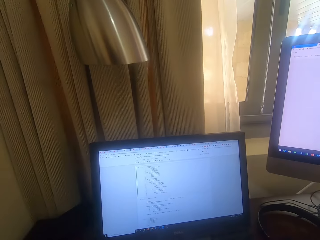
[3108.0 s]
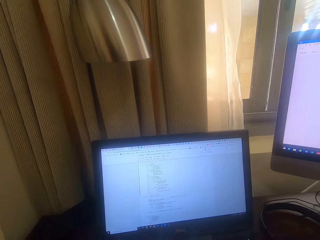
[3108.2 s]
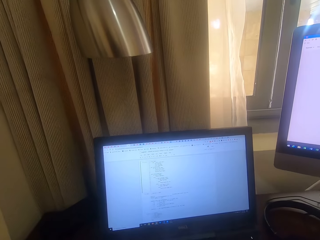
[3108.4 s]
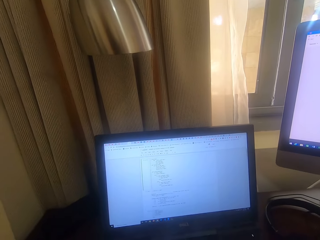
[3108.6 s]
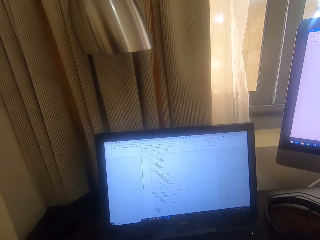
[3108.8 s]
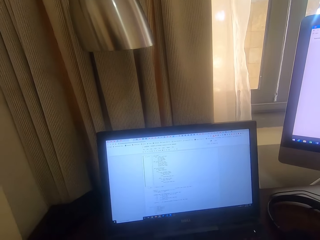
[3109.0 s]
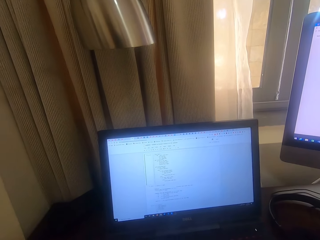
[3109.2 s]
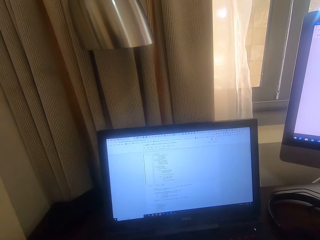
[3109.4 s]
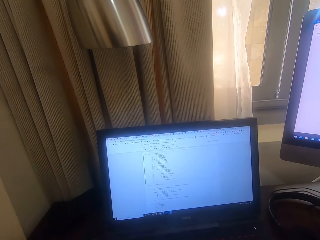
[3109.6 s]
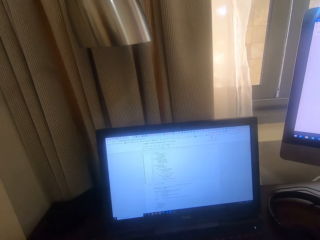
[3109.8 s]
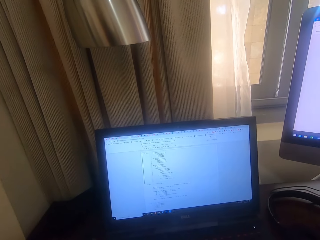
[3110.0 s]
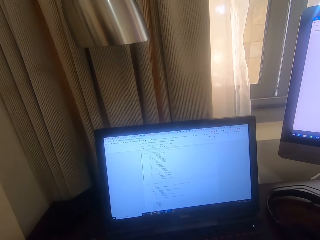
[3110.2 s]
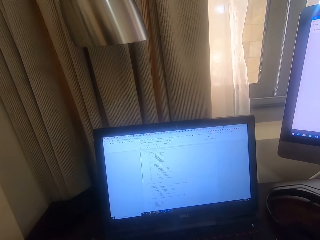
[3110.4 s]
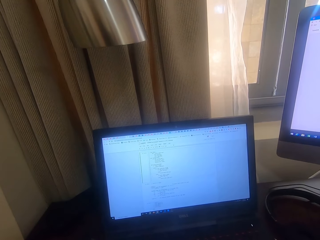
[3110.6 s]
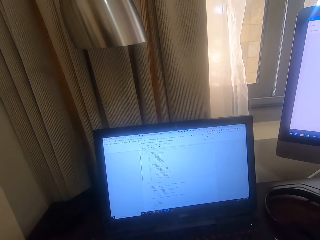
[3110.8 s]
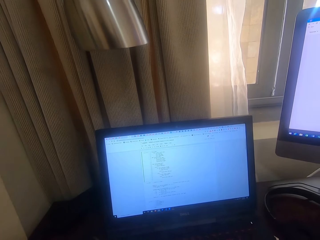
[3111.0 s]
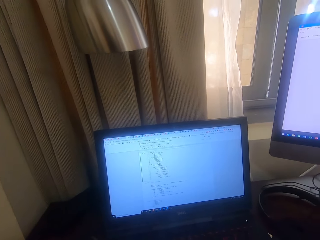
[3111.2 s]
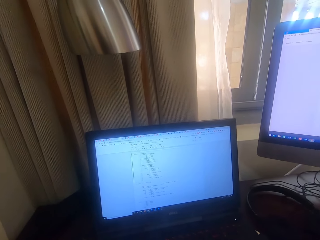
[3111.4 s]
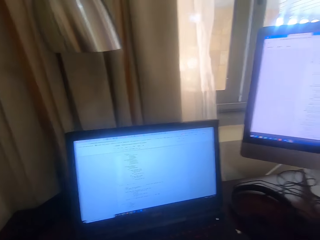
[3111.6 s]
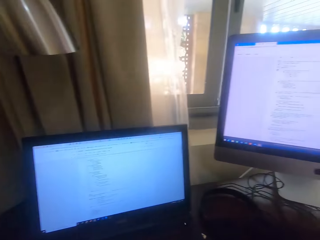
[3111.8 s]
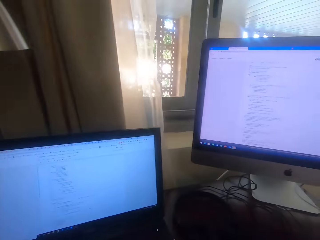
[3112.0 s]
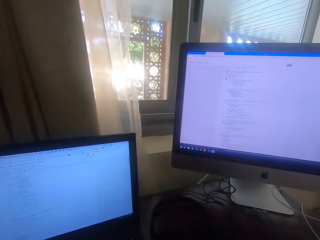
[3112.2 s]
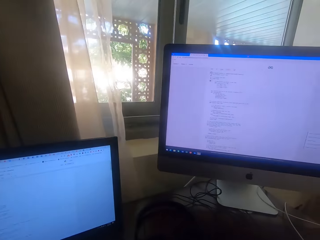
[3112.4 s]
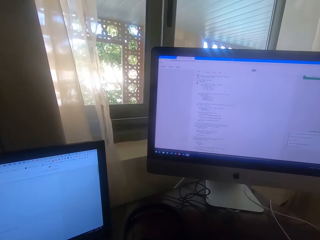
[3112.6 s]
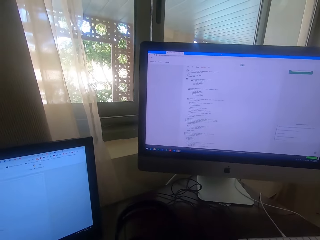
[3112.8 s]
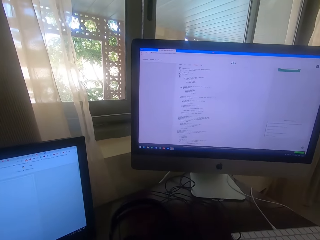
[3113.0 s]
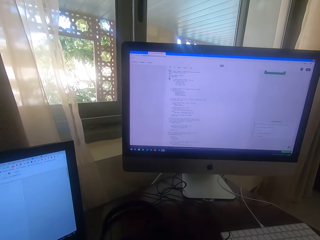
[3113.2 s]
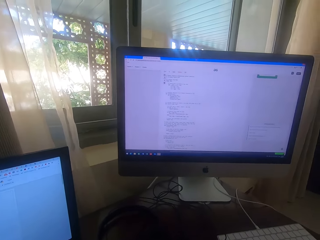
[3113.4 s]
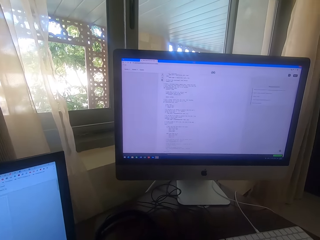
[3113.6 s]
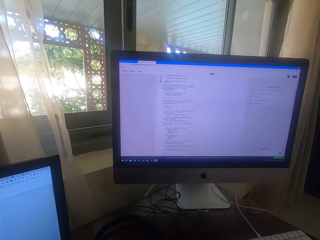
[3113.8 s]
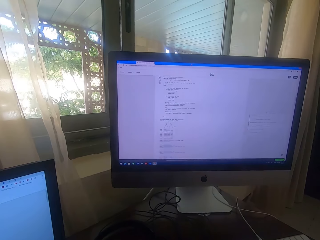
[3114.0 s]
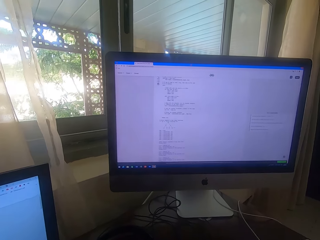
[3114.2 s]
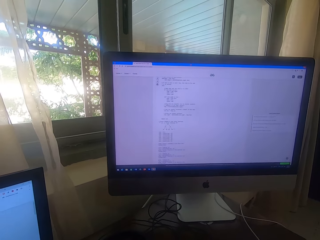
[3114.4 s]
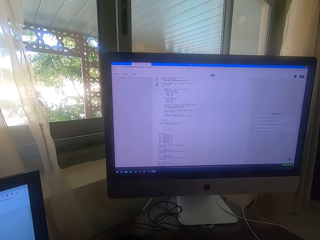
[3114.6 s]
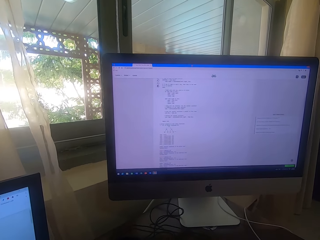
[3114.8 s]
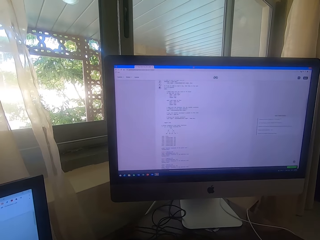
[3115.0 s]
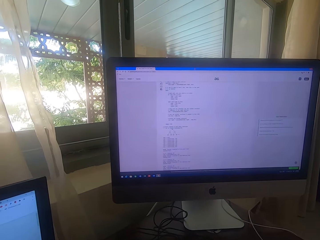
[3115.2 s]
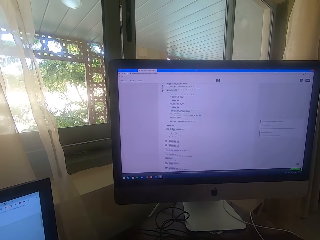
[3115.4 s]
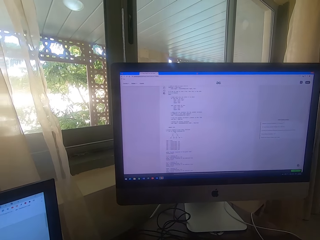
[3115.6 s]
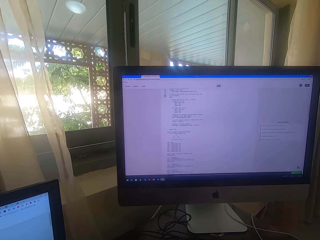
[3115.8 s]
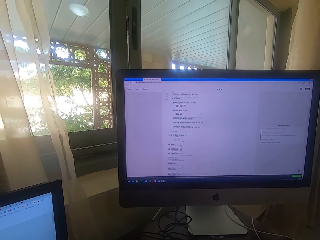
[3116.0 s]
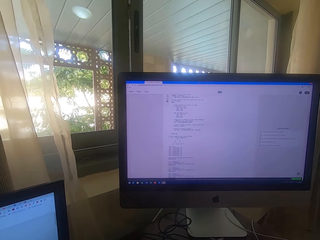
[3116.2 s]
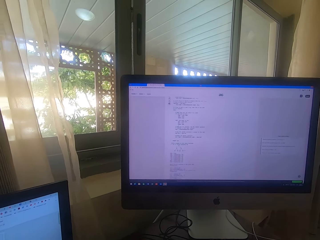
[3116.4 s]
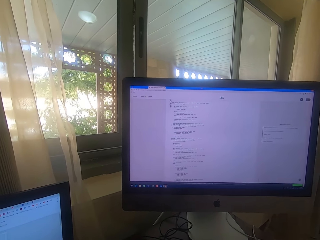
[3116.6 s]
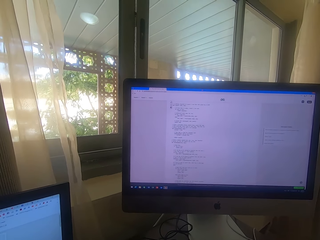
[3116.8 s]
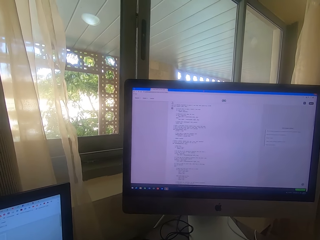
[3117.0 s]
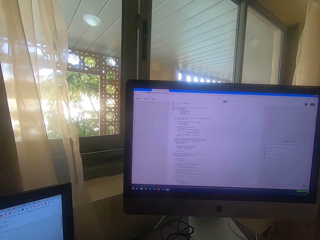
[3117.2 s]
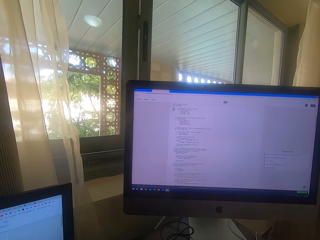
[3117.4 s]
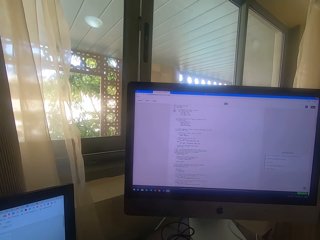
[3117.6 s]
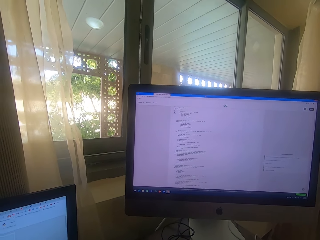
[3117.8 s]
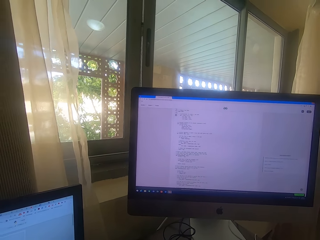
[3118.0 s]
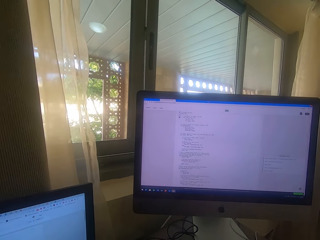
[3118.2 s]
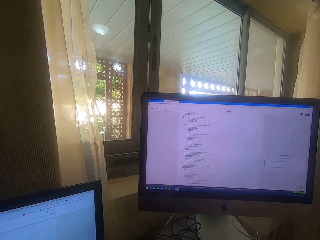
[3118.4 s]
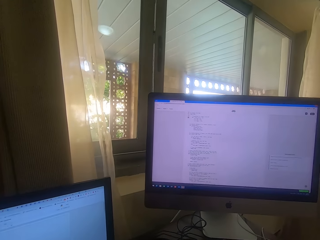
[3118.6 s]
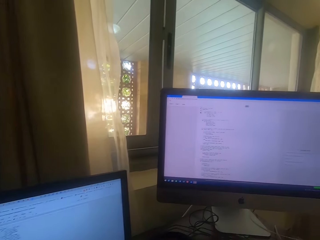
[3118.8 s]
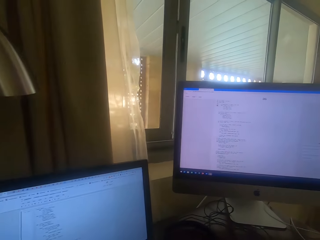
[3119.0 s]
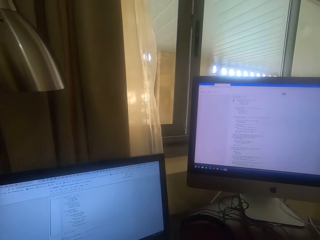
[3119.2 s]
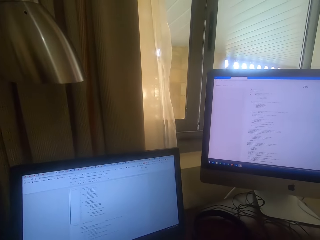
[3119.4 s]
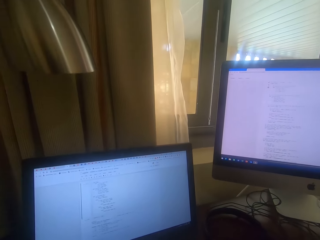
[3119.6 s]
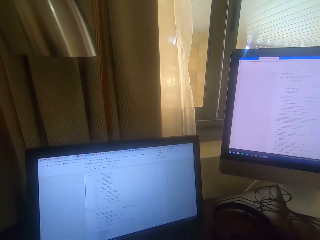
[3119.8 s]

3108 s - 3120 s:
The camera wearer looks at another computer screen. They scroll the computer. They look at the desktop.

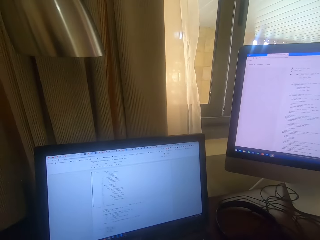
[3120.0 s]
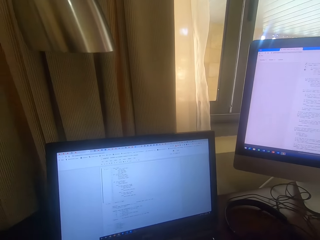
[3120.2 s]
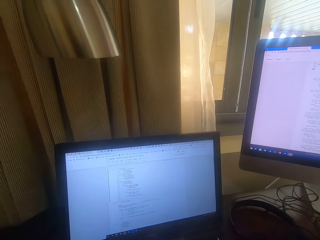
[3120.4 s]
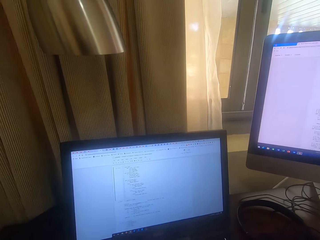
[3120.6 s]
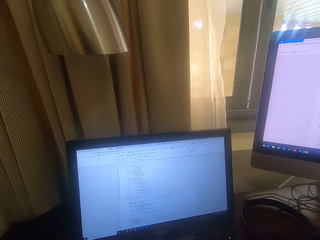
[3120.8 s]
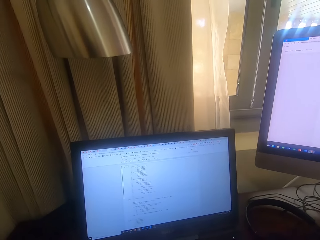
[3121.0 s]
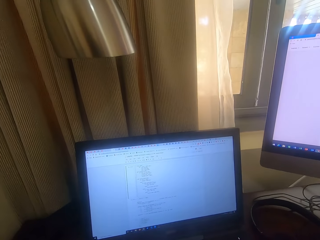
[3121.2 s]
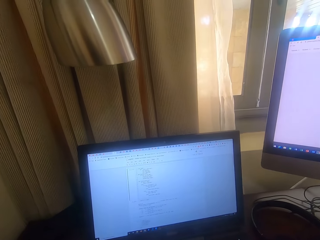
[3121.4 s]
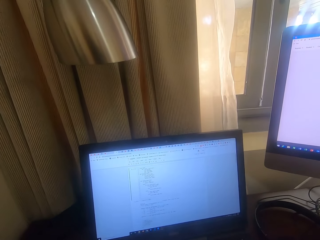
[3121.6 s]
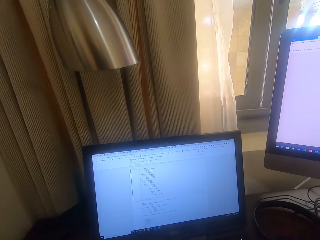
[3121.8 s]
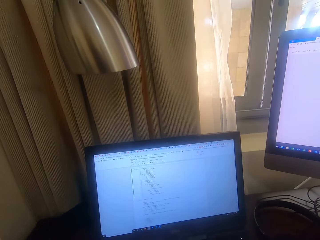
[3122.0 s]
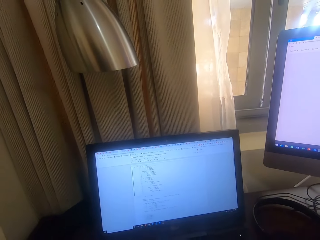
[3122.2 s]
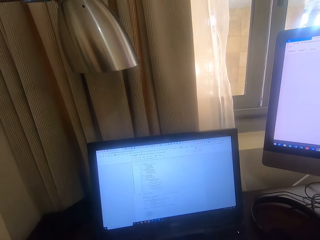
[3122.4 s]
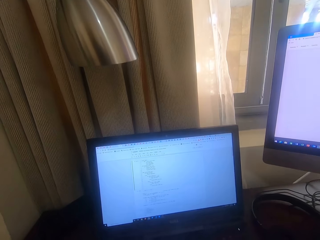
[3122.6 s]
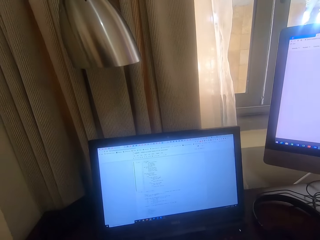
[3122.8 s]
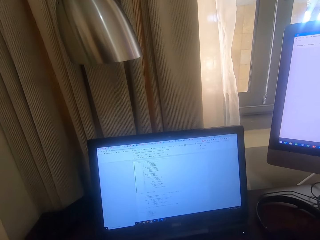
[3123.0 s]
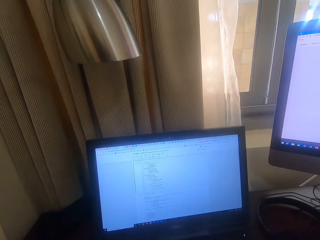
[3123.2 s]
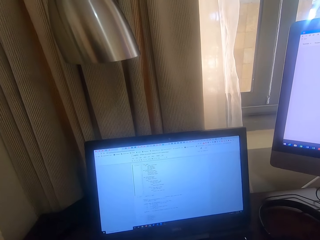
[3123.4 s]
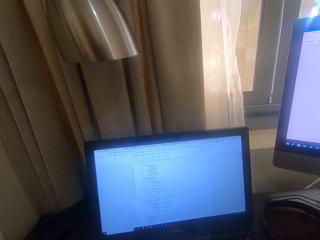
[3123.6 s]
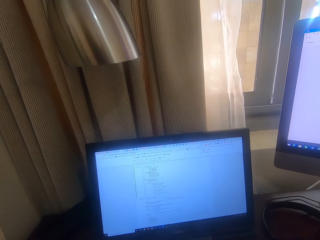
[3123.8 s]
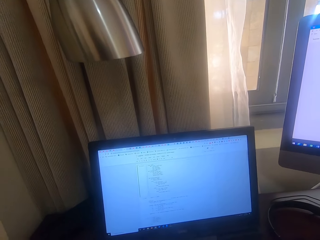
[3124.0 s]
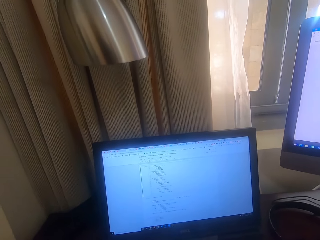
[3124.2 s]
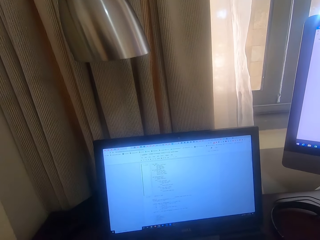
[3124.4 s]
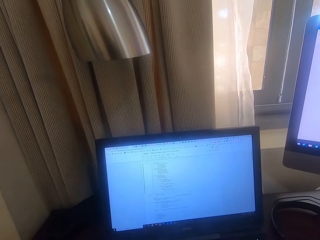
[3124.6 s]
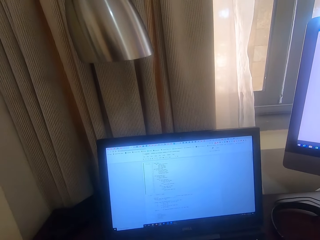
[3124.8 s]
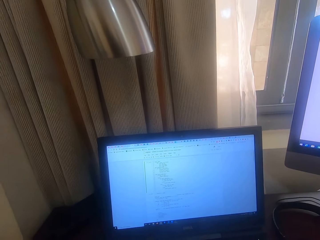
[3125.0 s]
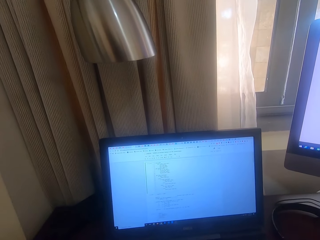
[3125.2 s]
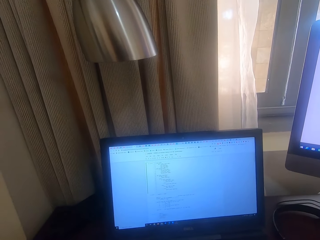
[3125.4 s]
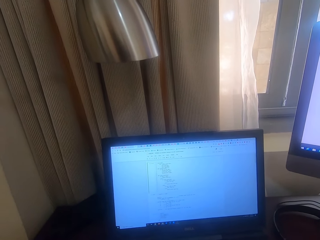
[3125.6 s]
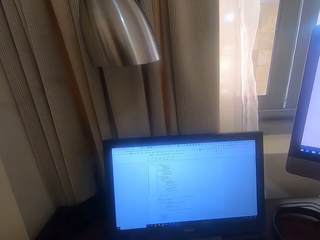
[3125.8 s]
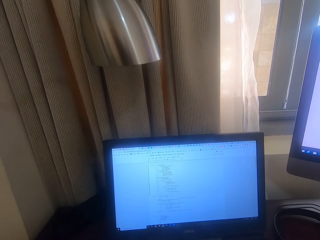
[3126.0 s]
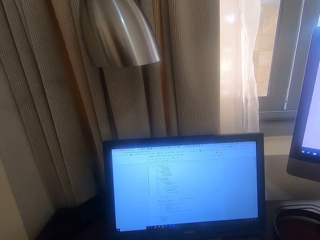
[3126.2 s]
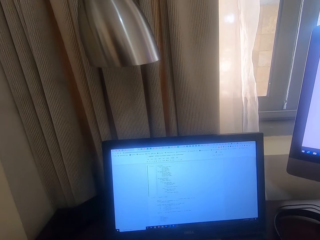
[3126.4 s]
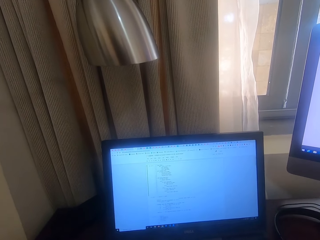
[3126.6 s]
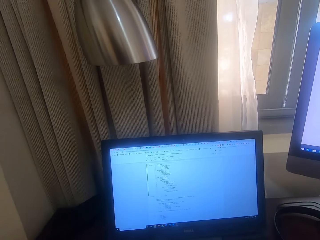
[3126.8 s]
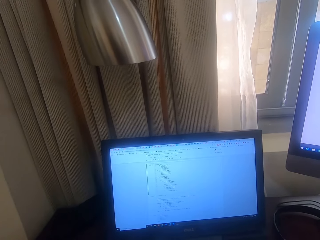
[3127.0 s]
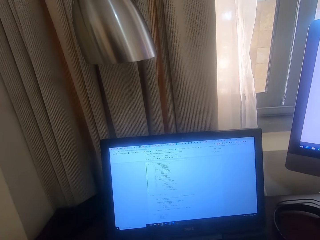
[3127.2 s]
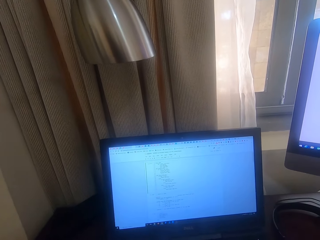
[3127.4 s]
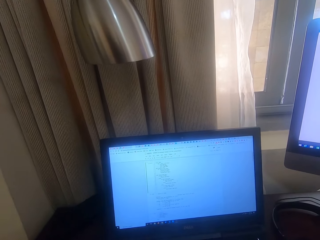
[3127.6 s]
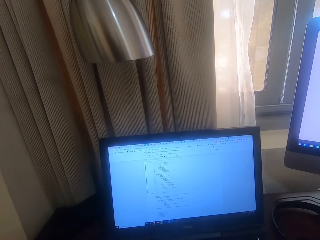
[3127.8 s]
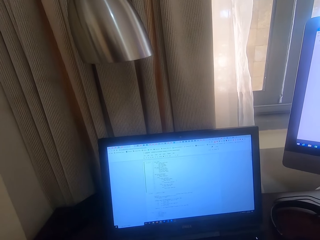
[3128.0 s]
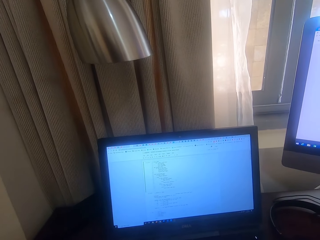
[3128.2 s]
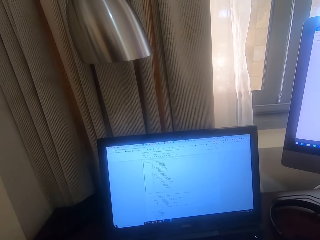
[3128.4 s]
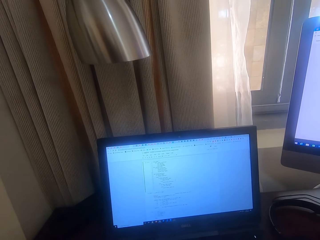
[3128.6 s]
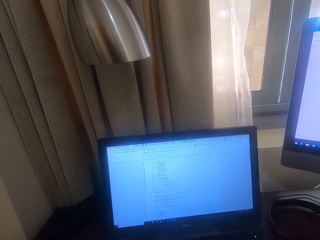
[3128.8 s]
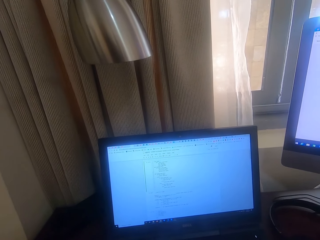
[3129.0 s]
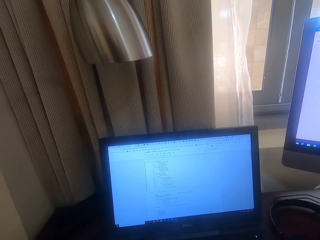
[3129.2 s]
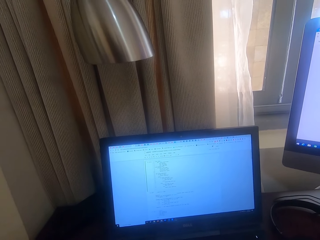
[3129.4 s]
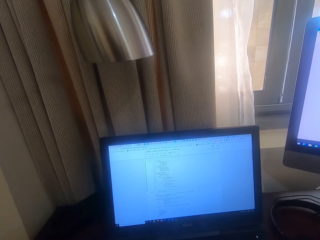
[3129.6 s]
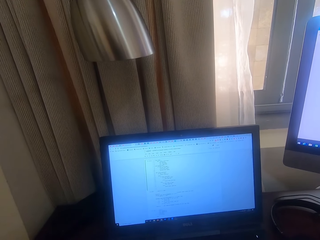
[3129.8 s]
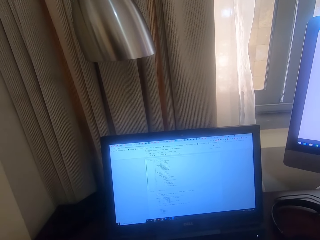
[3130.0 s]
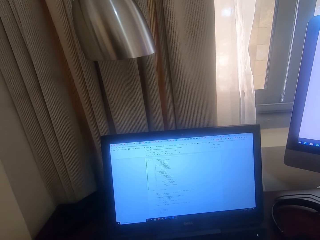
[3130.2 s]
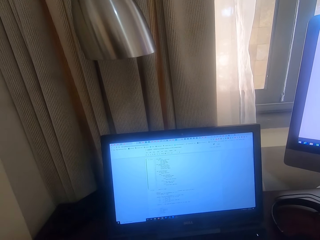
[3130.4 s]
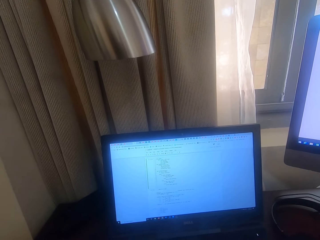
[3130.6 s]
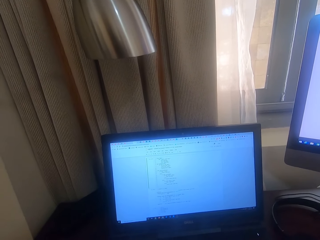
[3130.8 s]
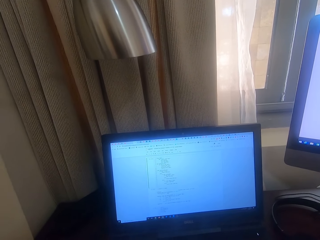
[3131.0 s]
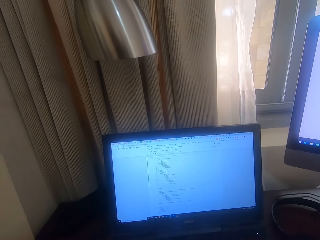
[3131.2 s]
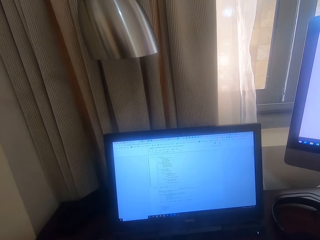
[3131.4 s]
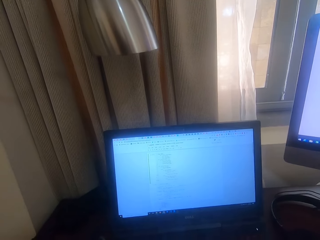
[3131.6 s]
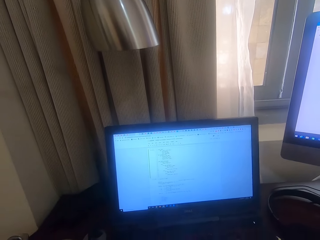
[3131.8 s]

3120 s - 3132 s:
The camera wearer stares at a computer screen.
